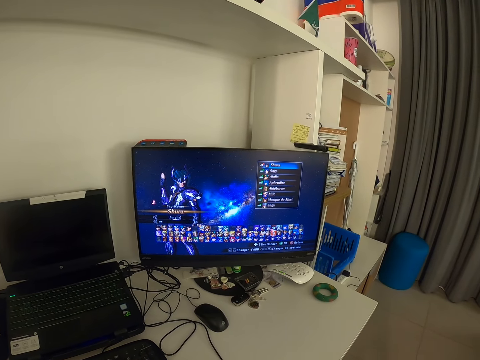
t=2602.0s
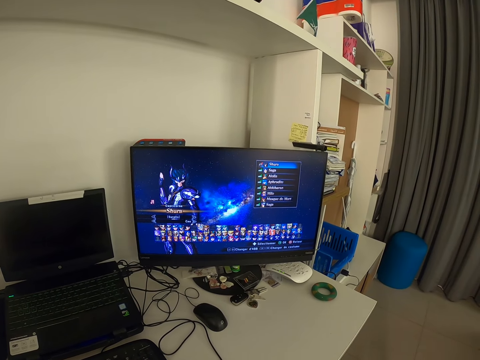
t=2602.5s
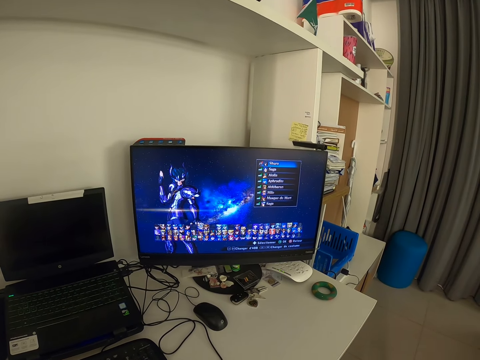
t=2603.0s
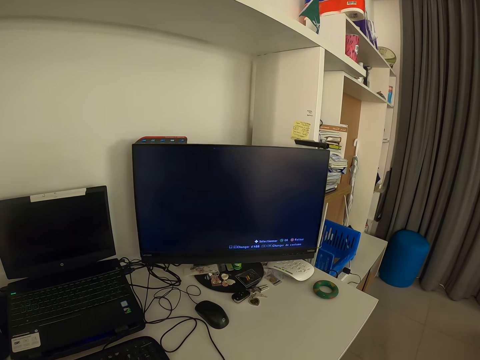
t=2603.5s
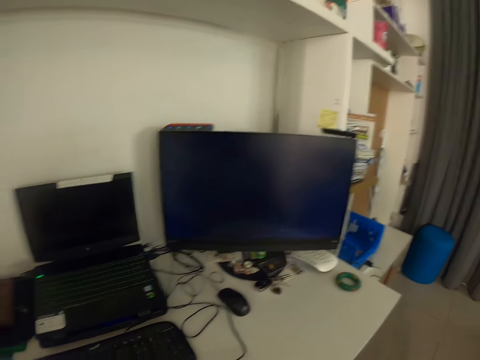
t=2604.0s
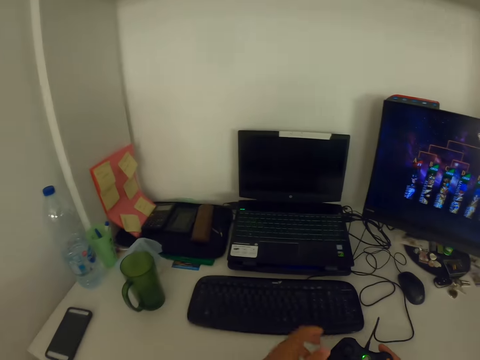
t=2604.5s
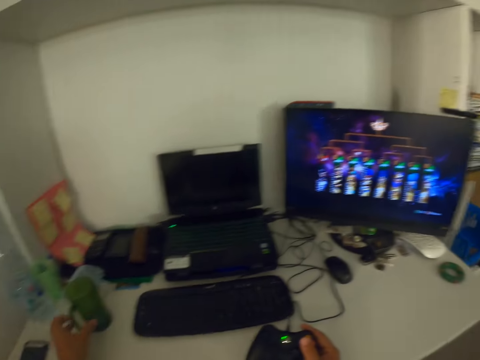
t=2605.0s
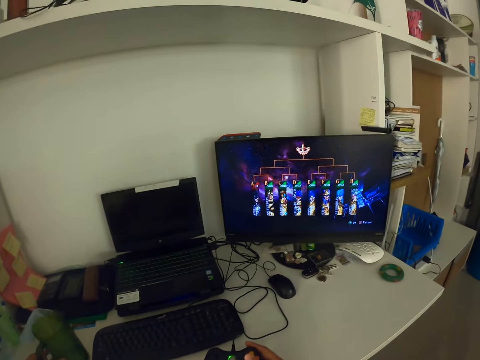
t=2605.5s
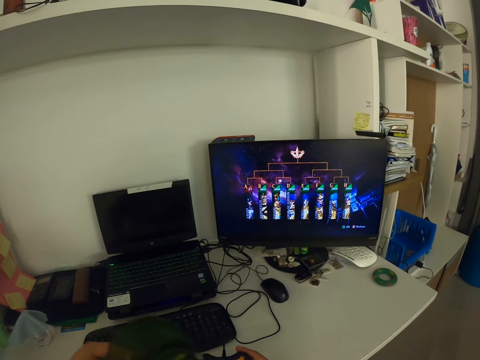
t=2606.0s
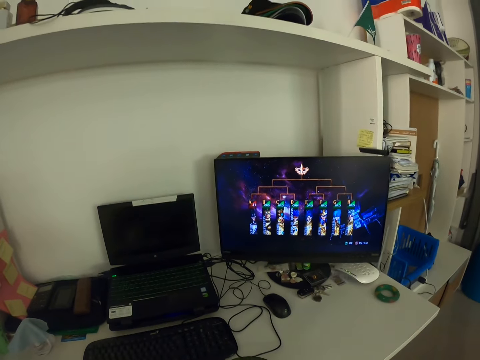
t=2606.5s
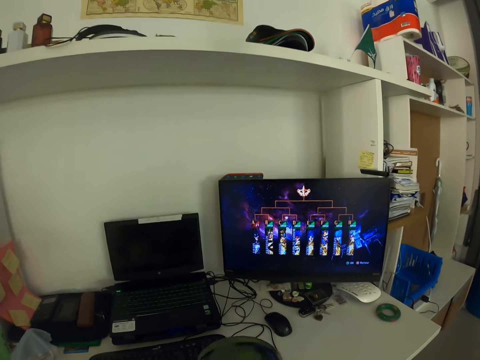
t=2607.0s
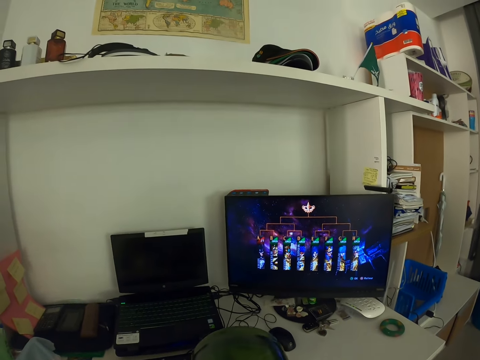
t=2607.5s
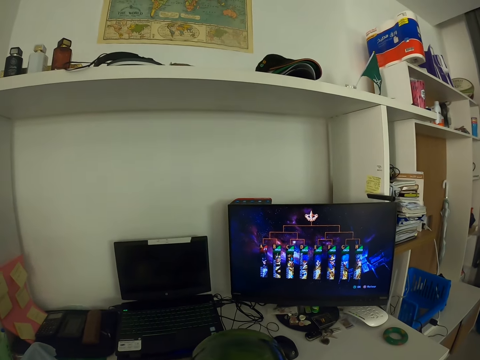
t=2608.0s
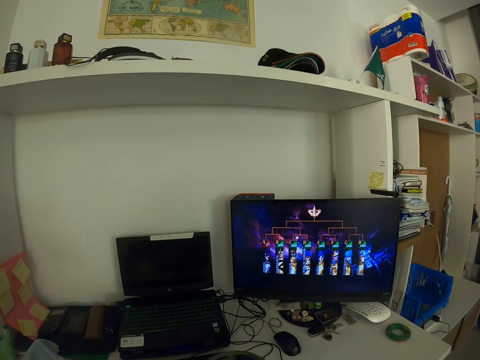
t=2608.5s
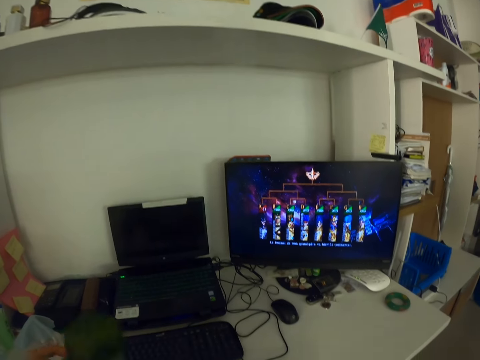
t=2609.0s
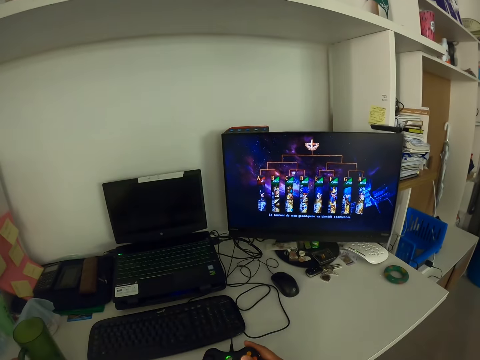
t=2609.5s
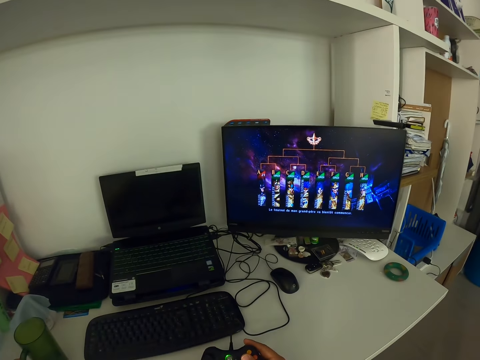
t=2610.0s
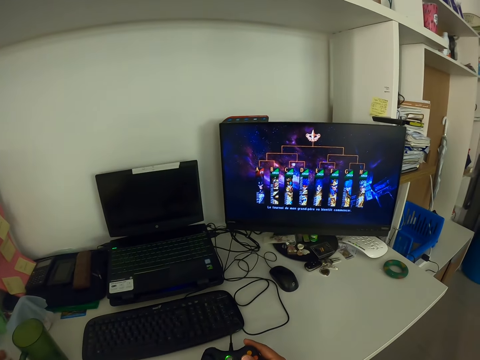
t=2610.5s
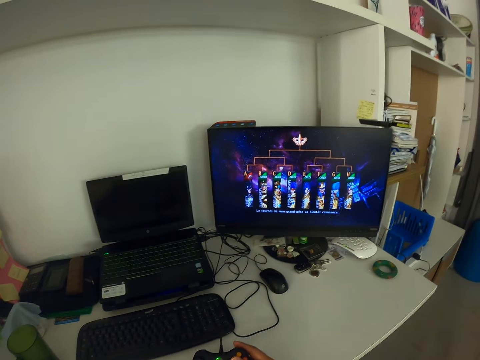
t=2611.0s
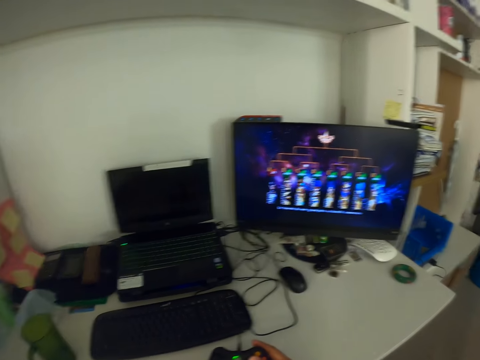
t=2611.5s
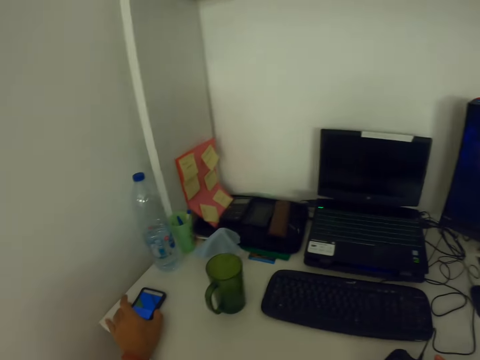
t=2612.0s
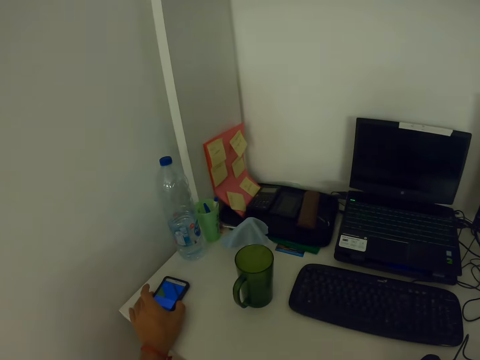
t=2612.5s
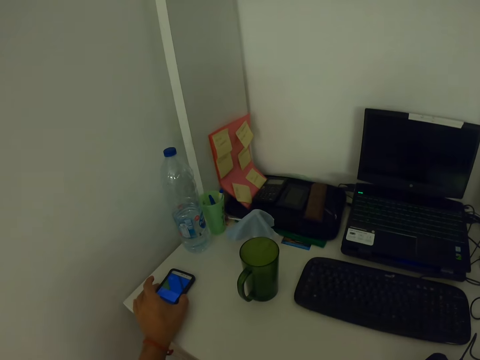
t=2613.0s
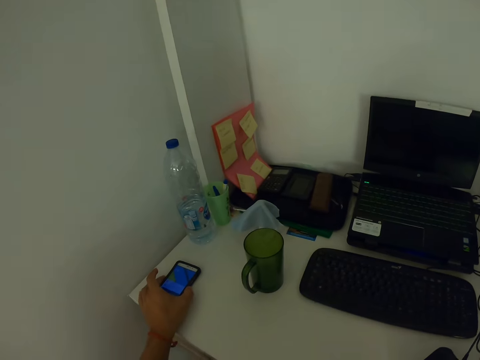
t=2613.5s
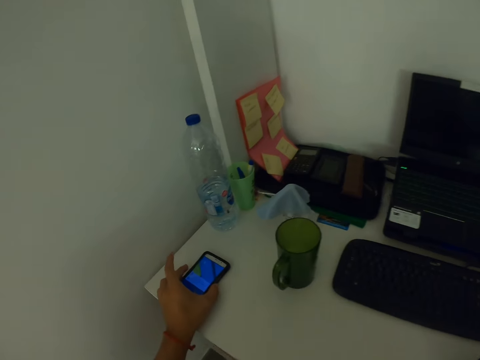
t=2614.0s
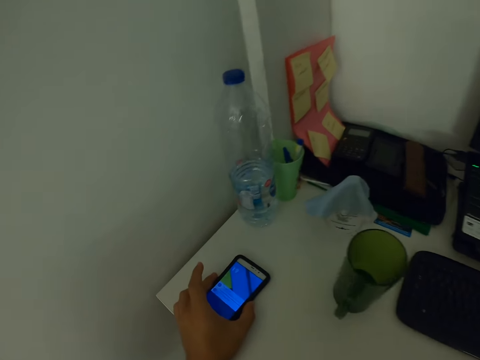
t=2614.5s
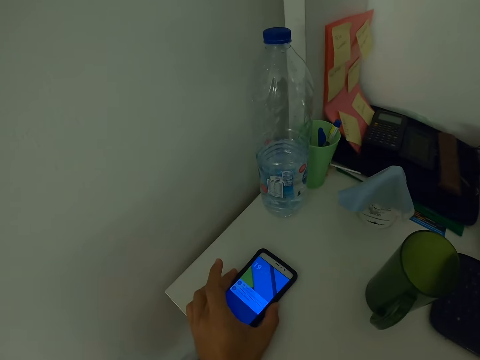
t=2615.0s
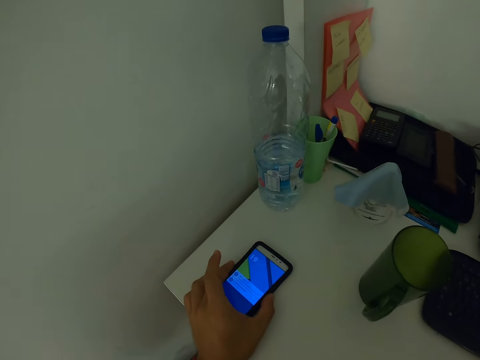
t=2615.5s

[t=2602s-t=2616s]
The camera wearer turns to his left. He picks up the green cup. He puts the cup on the table. He holds a phone on the table. He touches his mobile phone with his left hand.

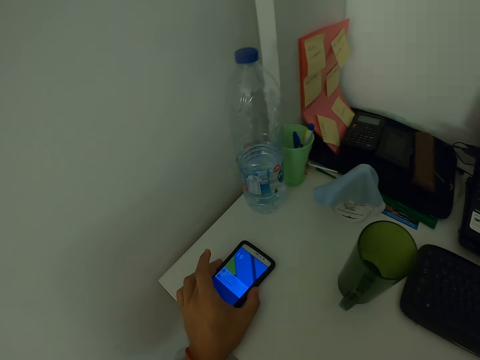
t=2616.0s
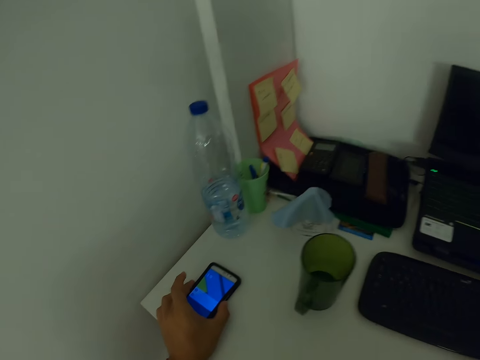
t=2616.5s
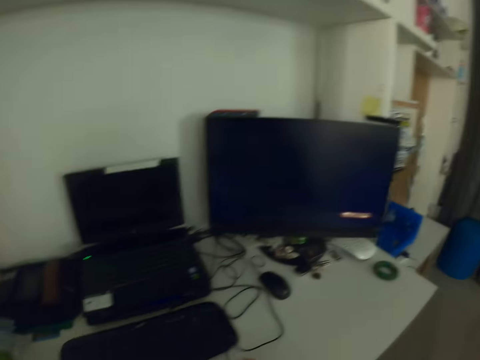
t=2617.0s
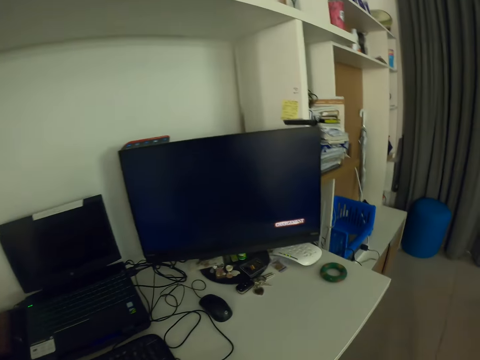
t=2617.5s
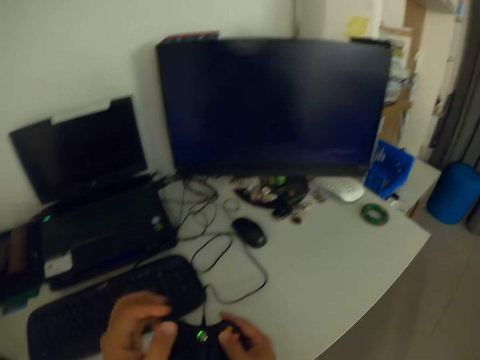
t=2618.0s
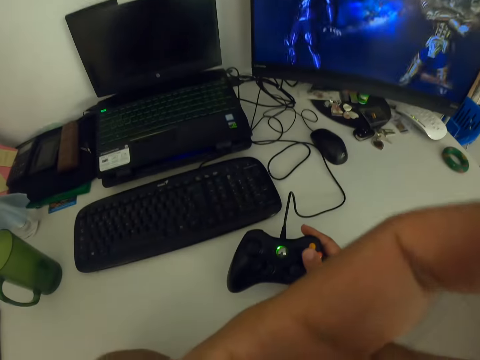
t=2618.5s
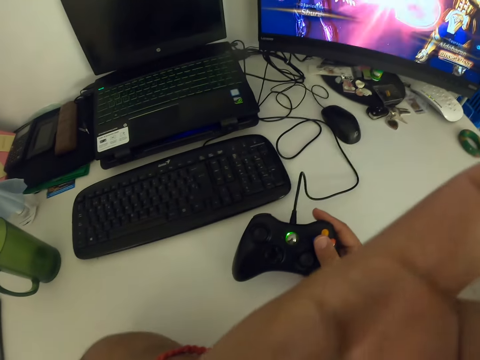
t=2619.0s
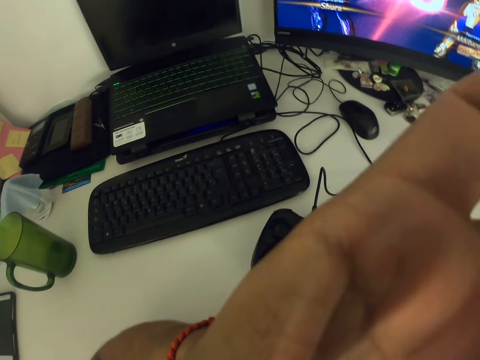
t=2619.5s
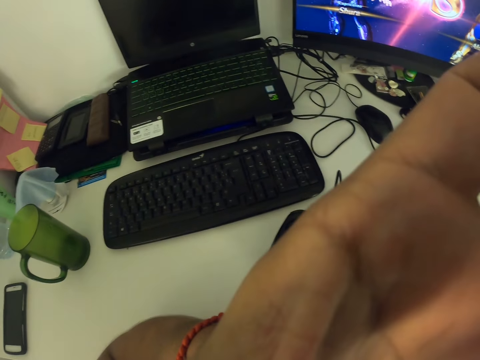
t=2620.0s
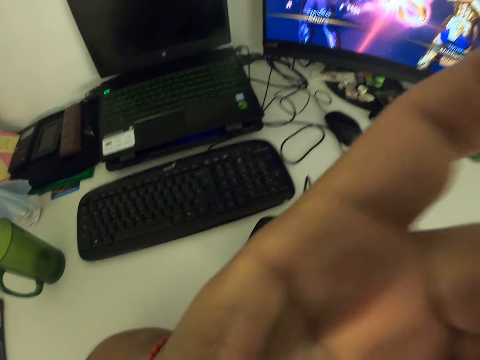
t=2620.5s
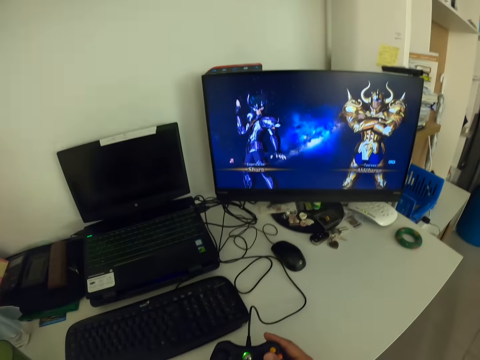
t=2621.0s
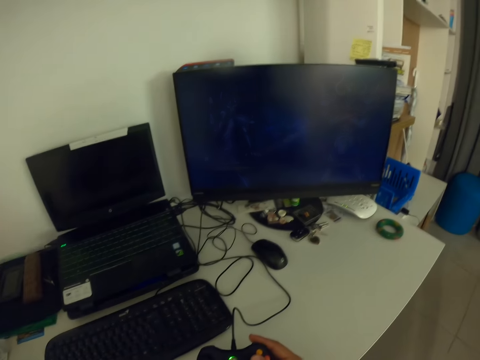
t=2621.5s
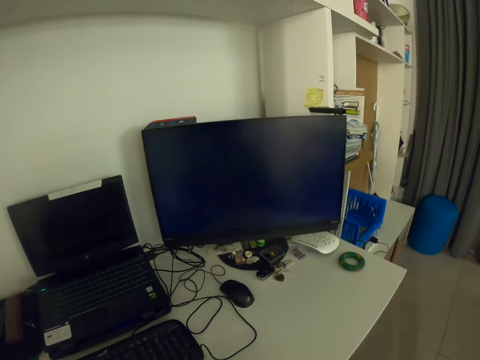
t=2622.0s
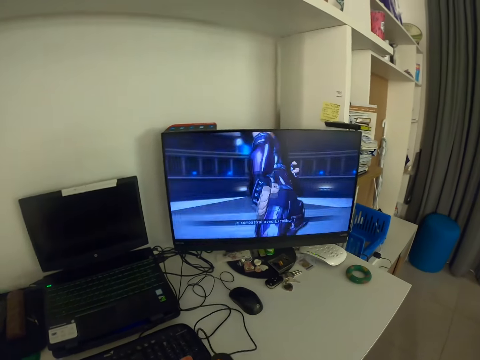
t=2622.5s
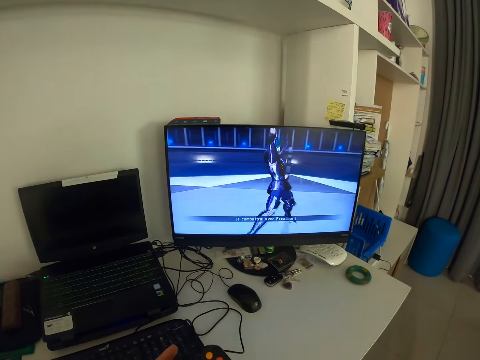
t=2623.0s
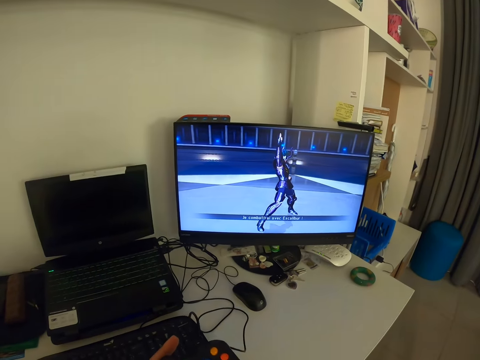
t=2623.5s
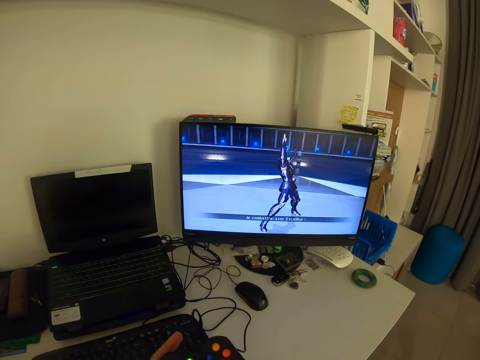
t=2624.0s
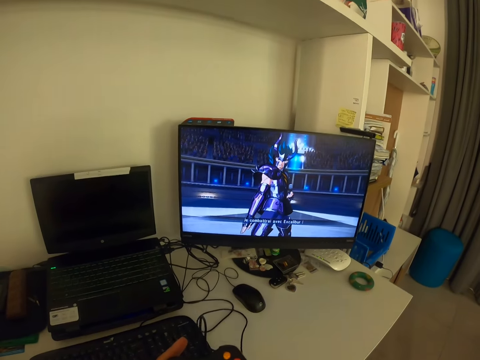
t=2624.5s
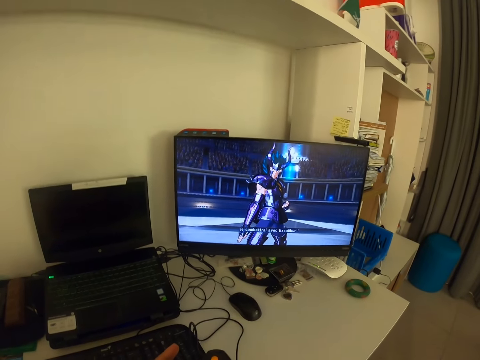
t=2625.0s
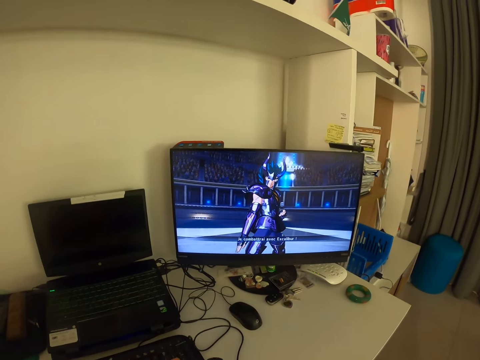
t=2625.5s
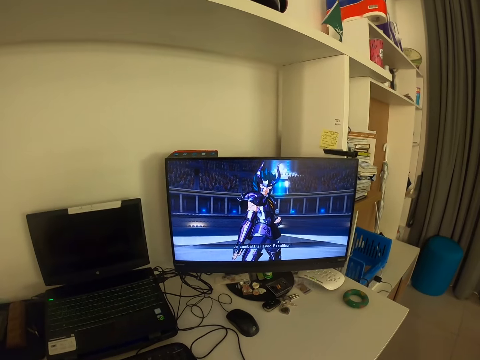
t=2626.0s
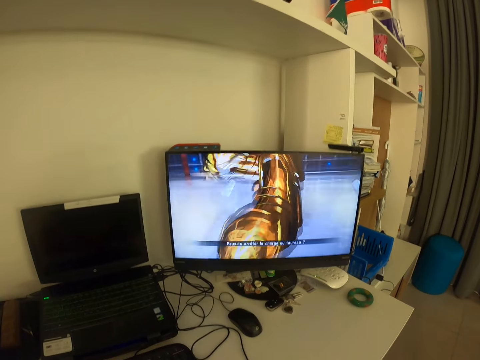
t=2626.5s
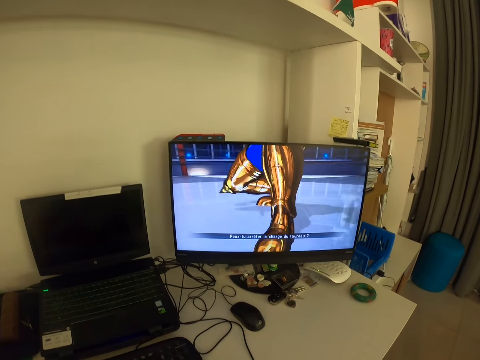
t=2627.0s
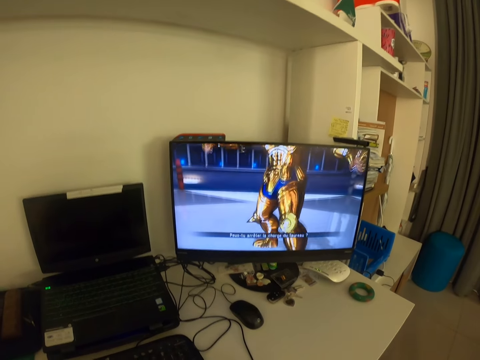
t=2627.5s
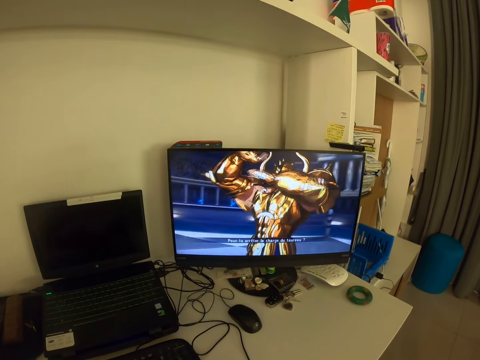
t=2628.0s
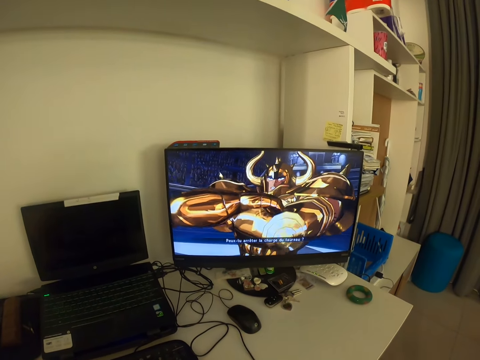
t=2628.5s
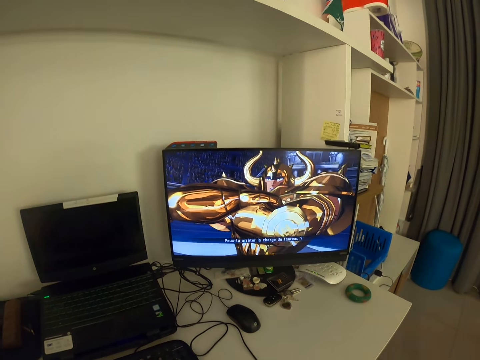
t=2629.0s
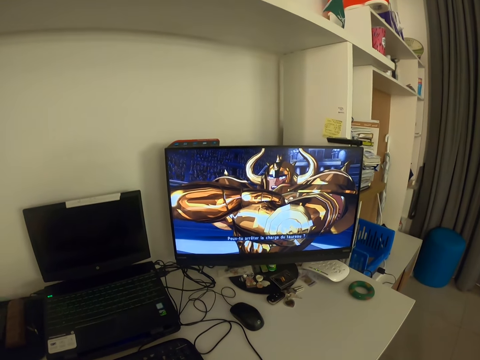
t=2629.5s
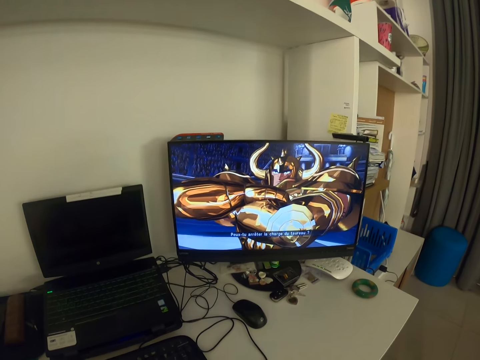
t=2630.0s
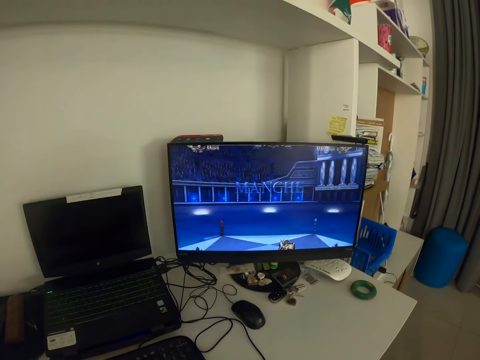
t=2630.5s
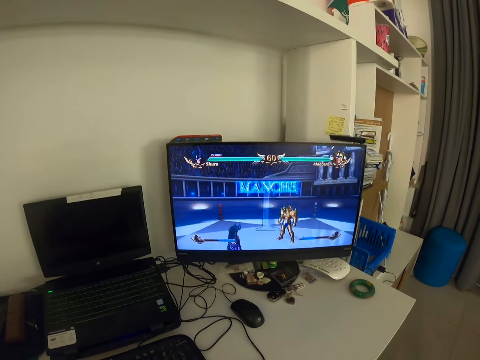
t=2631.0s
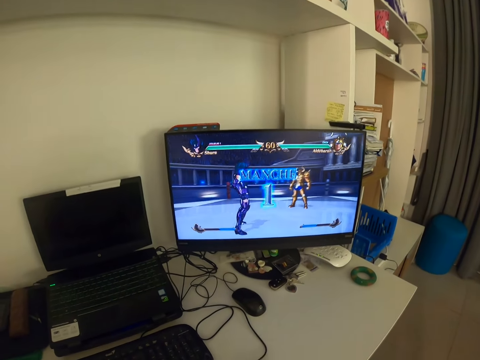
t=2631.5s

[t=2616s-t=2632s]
The camera wearer touches his face with his left hand. He looks at the monitor. He controls the video game with the video game controller.
